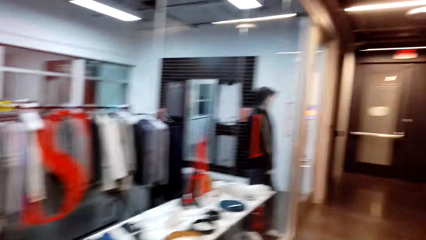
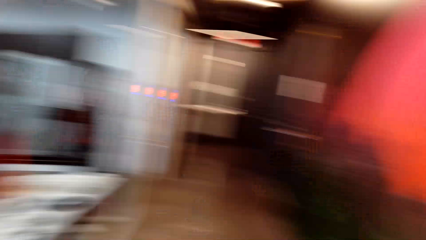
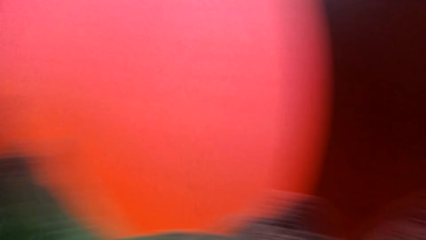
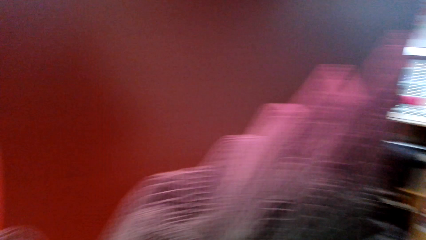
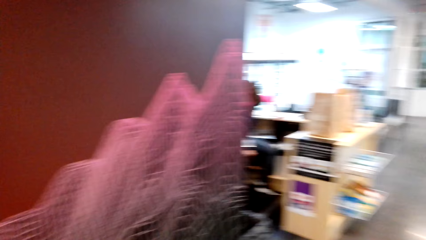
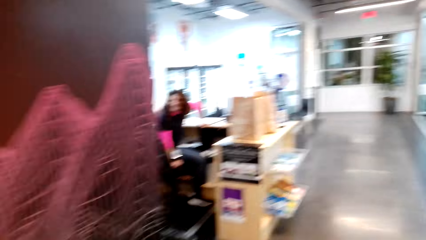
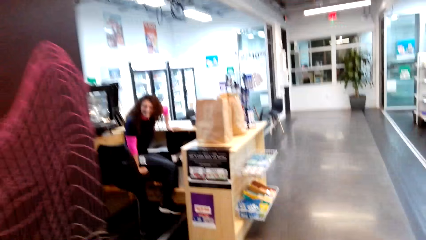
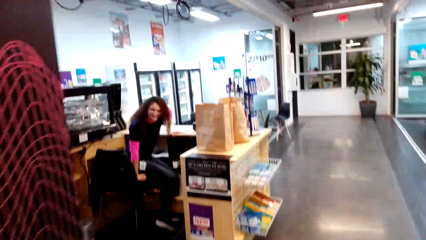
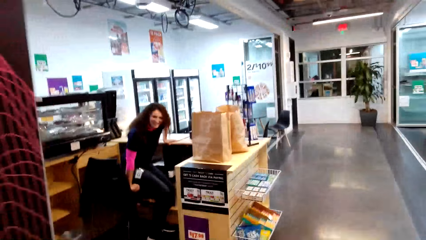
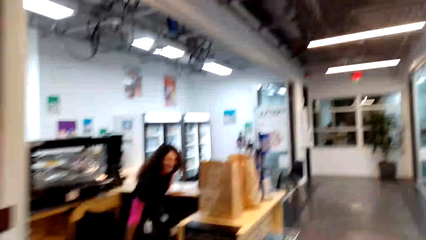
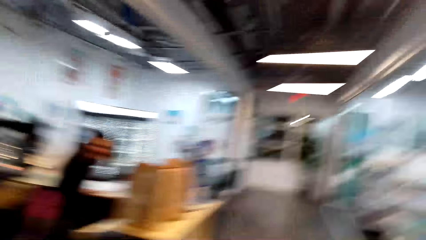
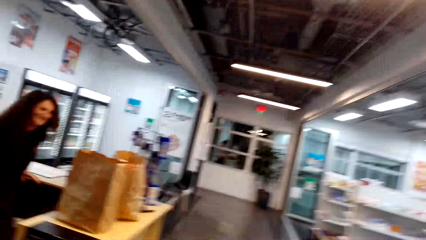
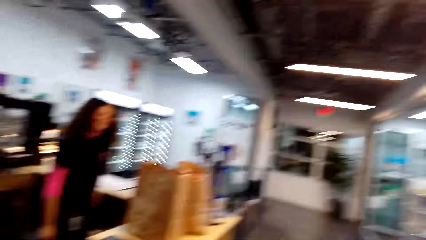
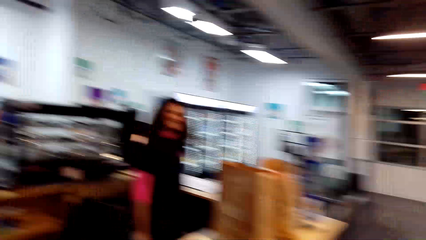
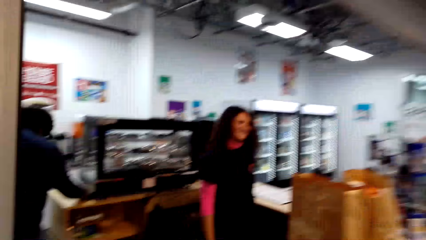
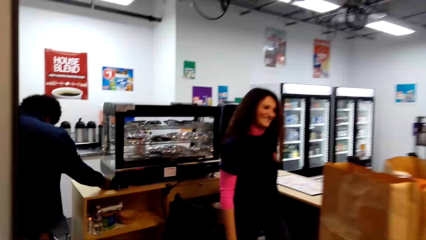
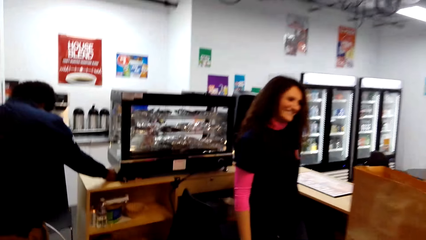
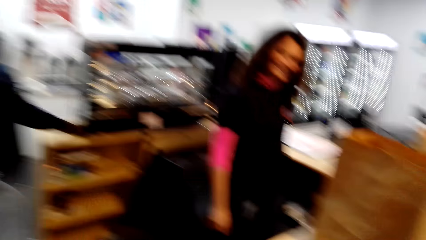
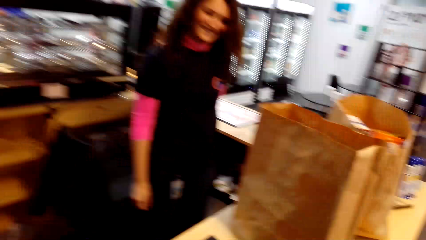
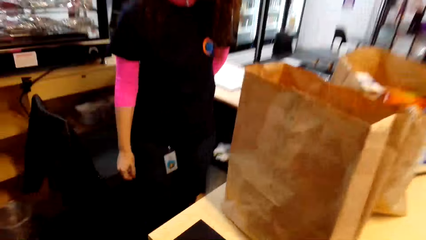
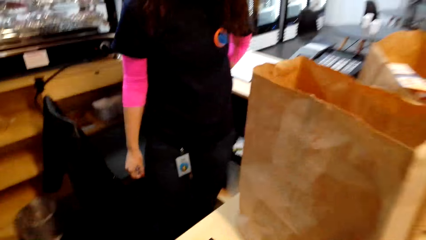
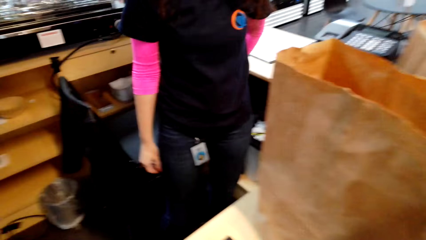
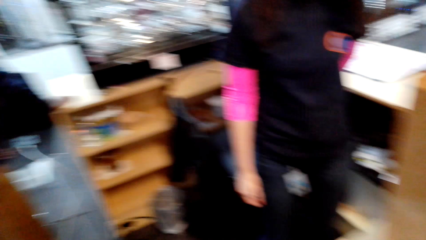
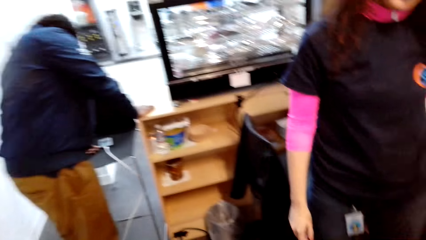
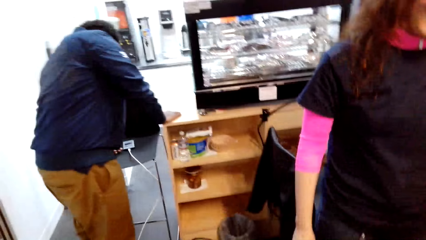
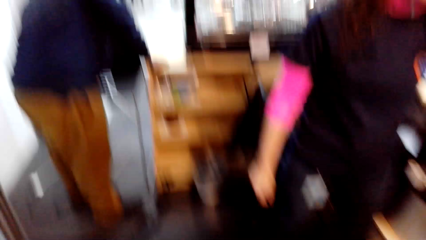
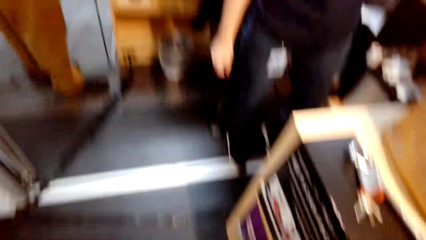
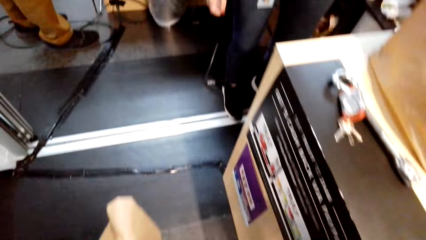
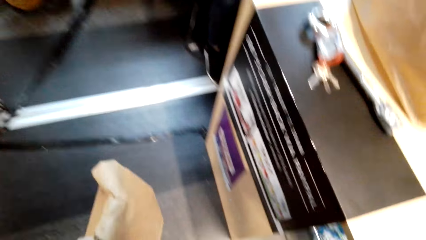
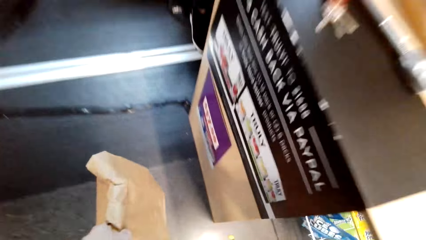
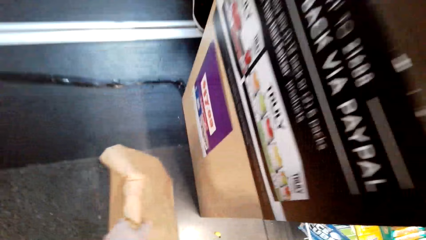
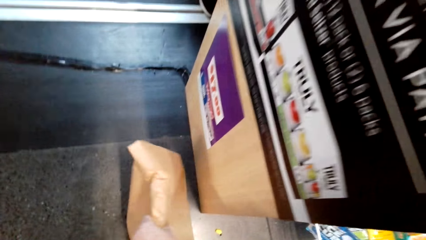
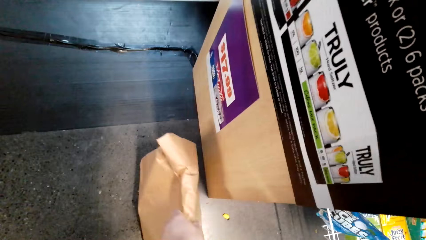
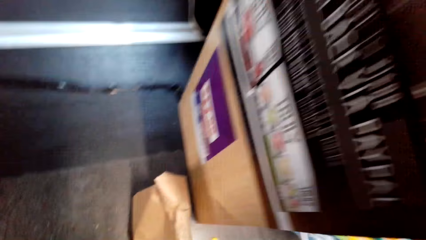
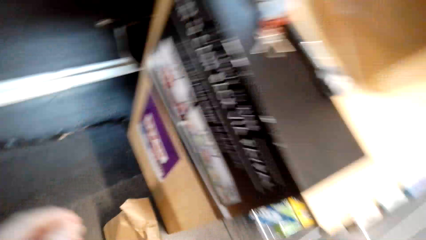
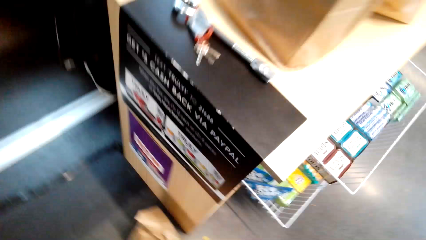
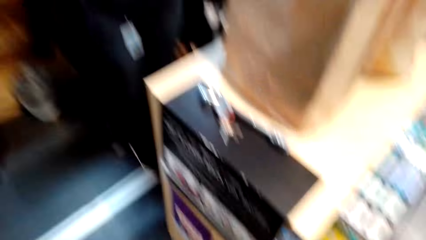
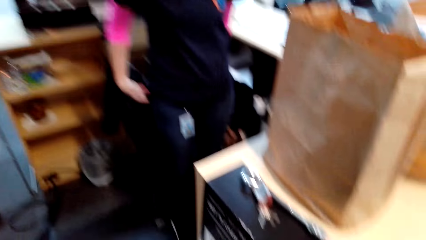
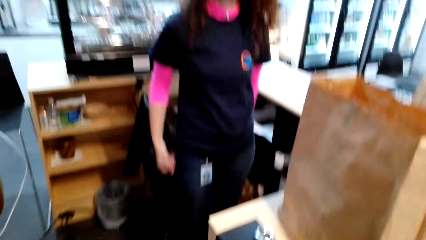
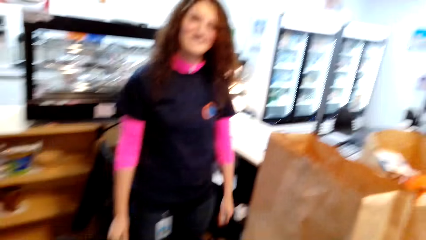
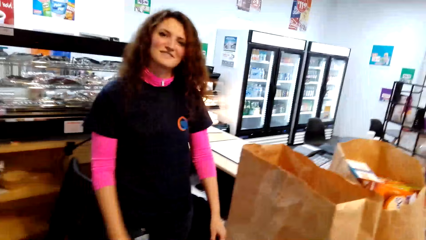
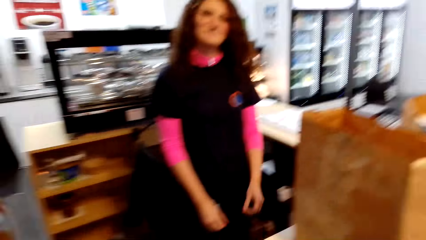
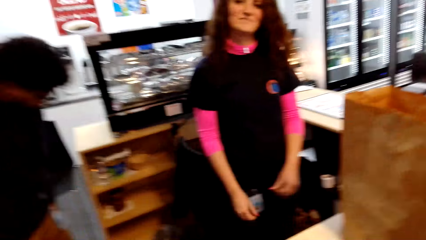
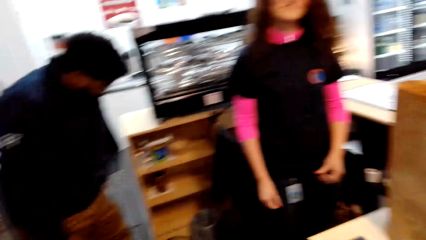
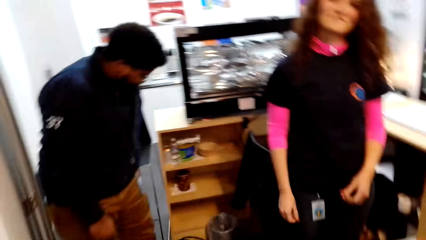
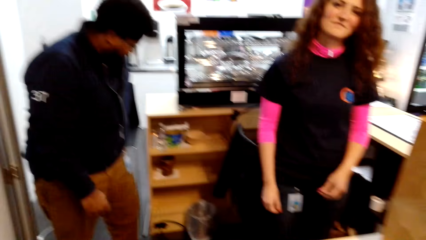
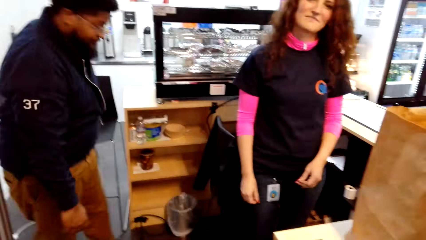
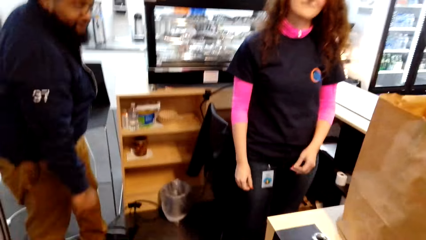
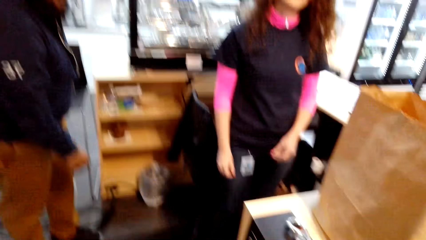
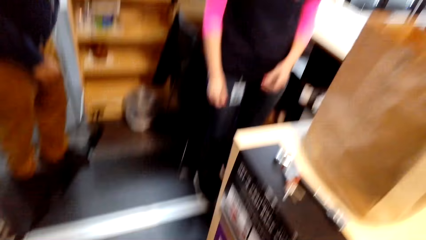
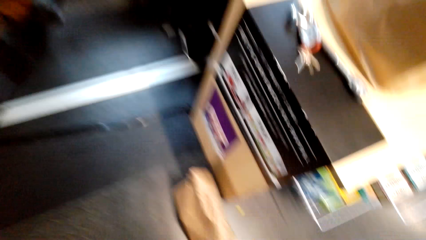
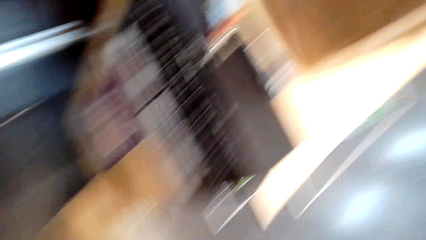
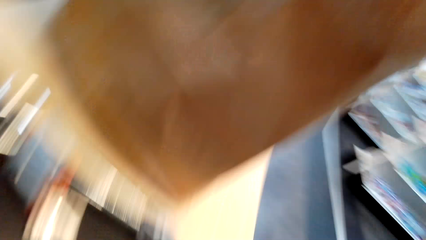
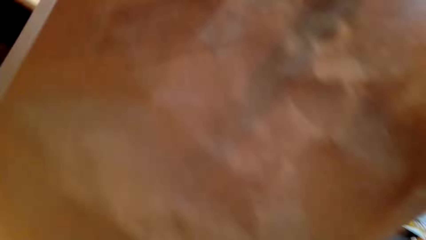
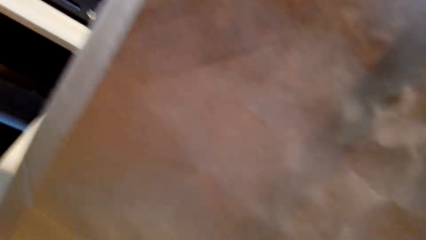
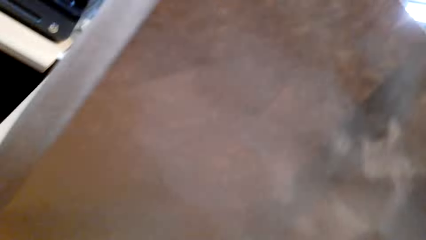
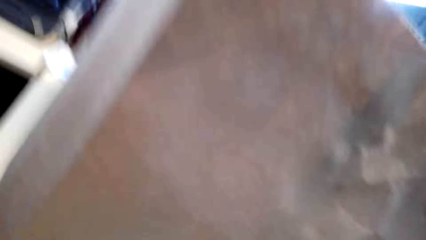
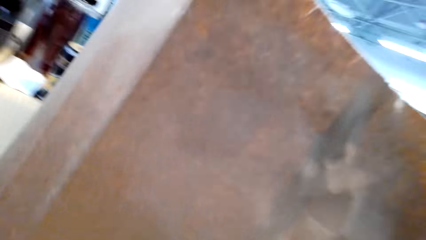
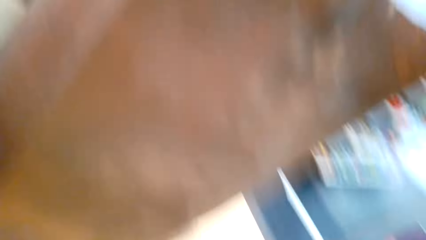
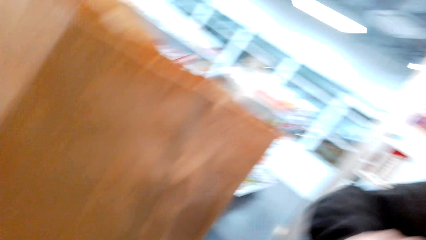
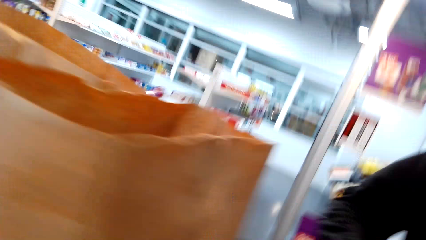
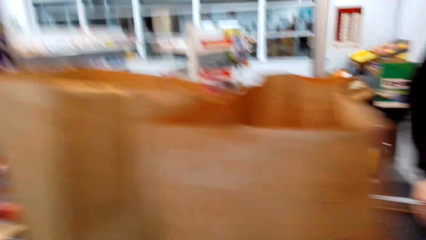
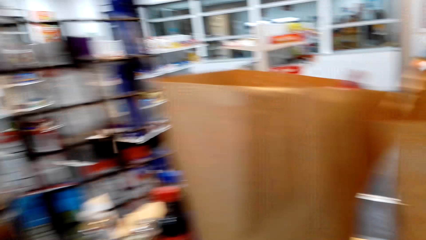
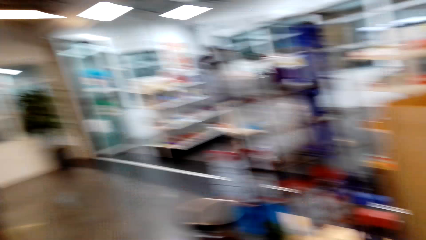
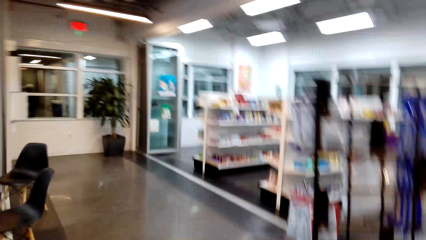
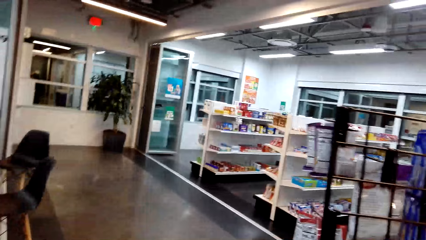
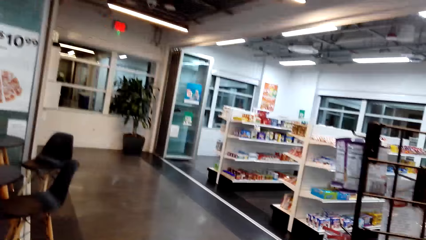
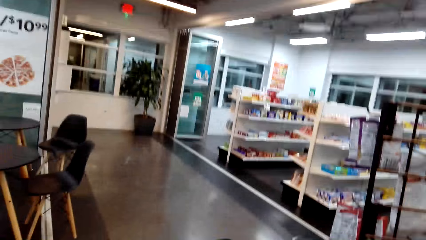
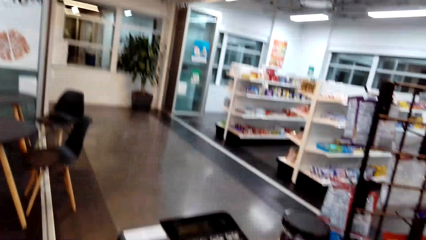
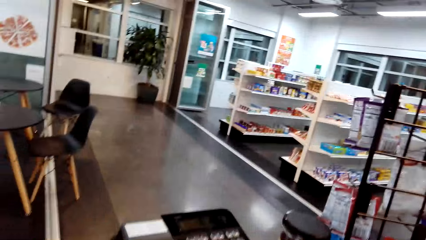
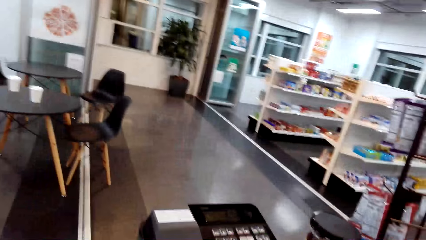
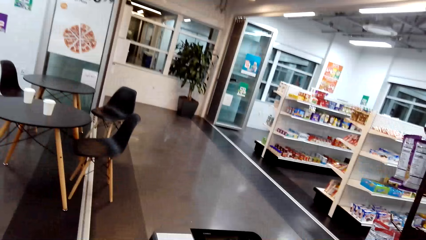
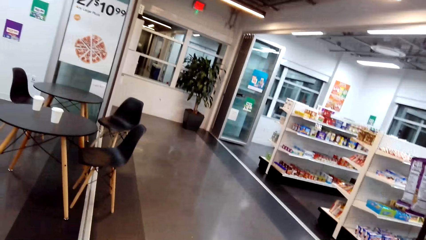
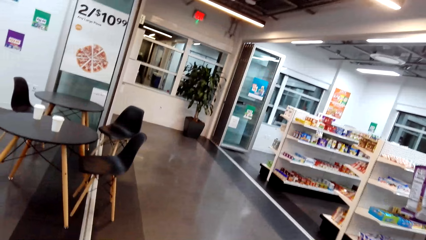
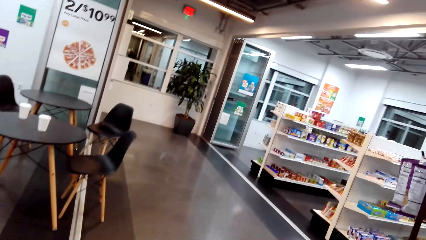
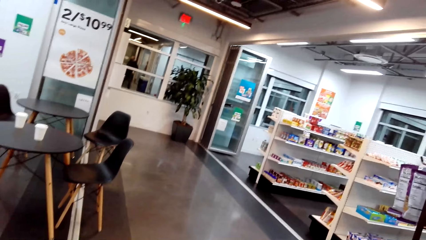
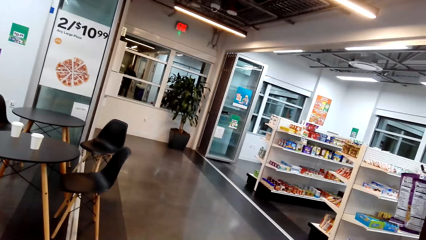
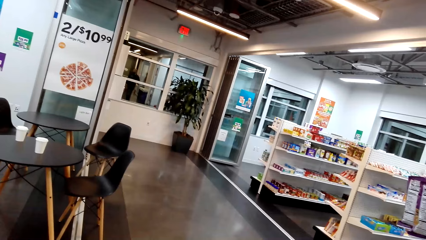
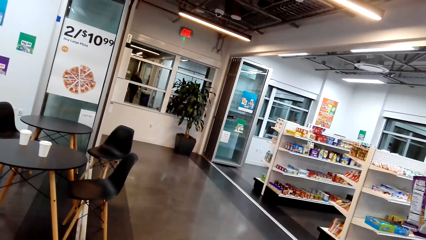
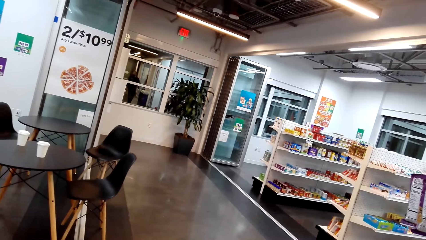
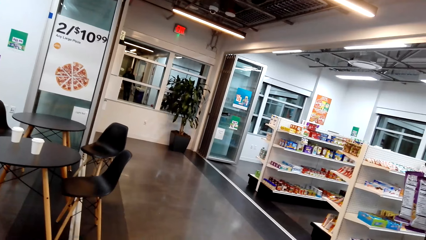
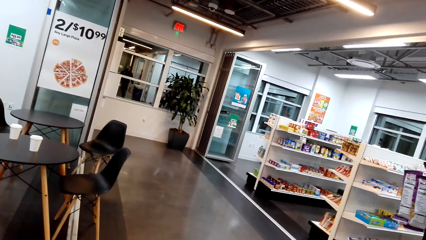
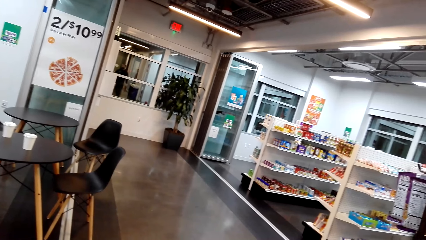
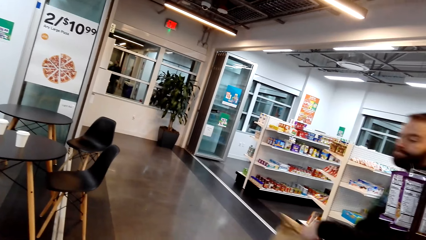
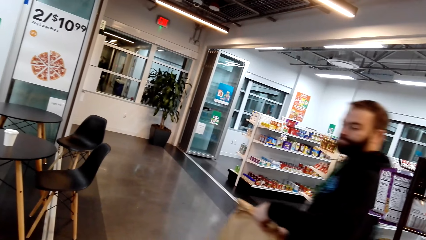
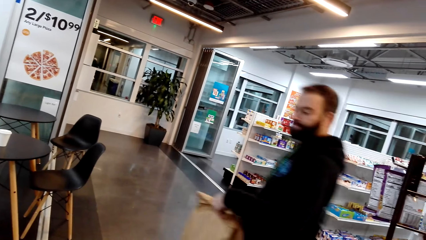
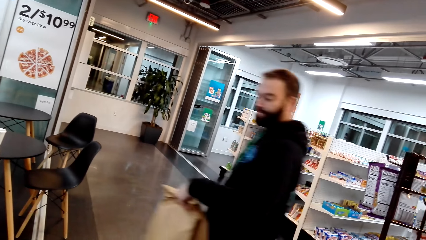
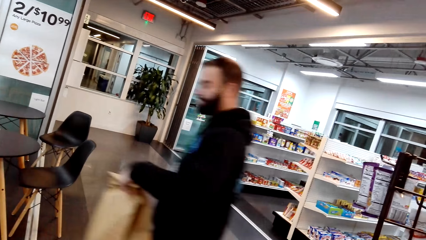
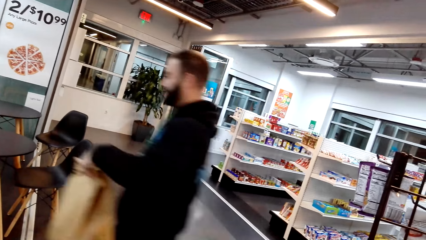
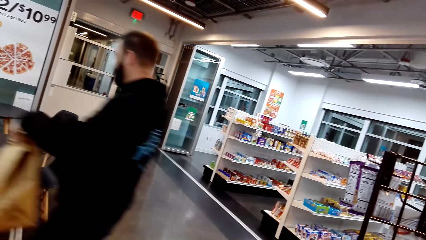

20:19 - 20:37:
The camera wearer goes back to the lady and converses with the lady. They put down the shopping bag. They put the brown paper on the table. They stand at the counter.
